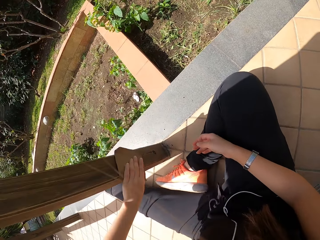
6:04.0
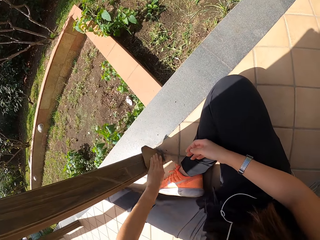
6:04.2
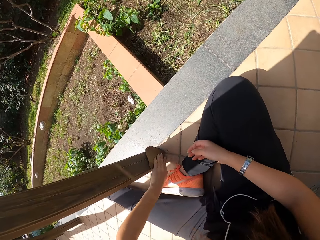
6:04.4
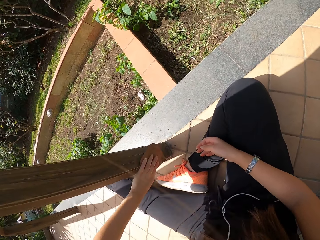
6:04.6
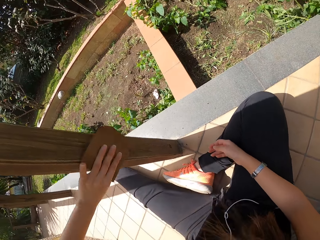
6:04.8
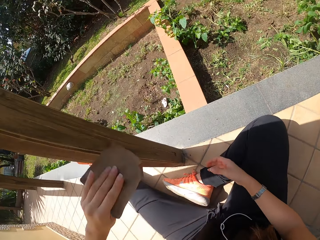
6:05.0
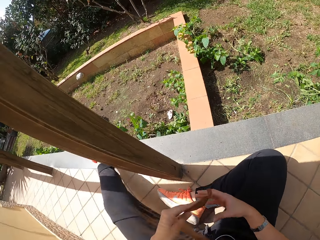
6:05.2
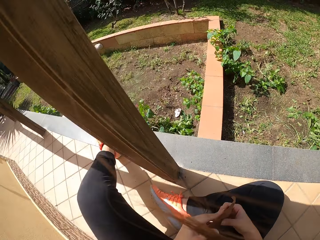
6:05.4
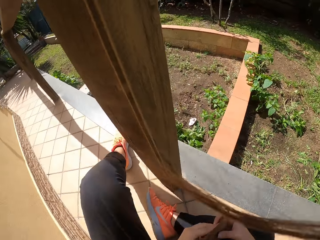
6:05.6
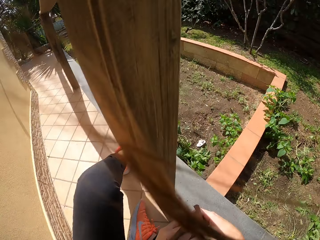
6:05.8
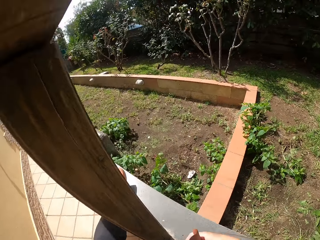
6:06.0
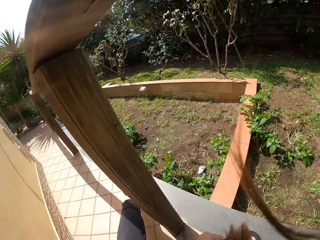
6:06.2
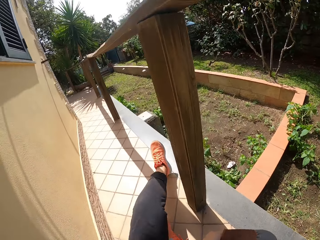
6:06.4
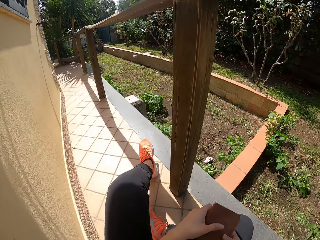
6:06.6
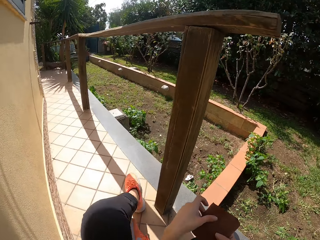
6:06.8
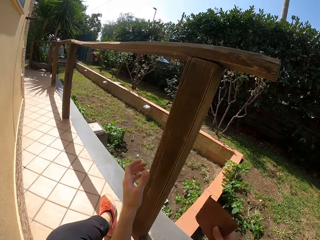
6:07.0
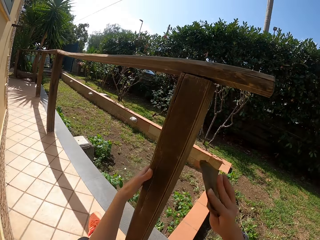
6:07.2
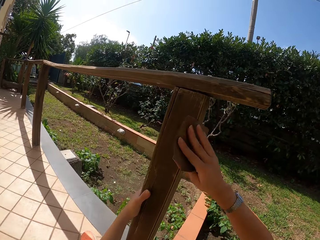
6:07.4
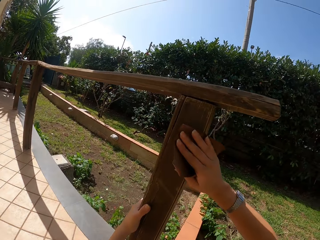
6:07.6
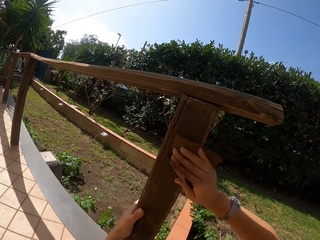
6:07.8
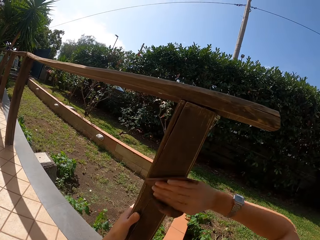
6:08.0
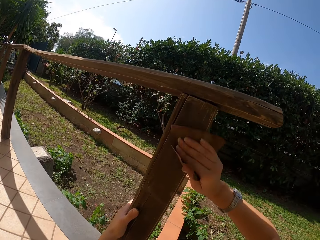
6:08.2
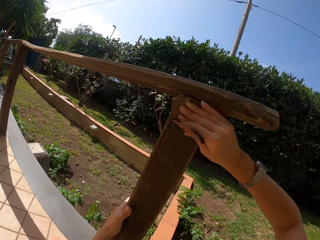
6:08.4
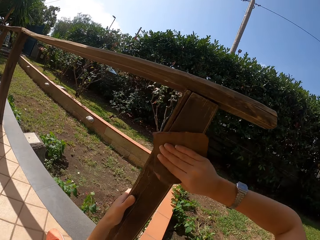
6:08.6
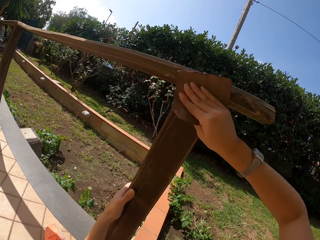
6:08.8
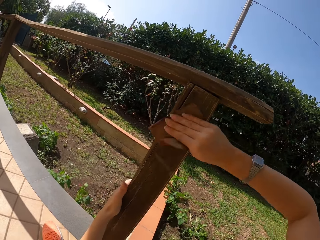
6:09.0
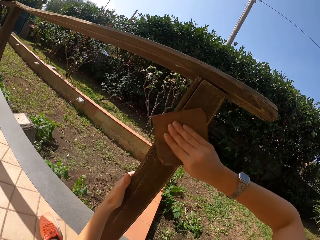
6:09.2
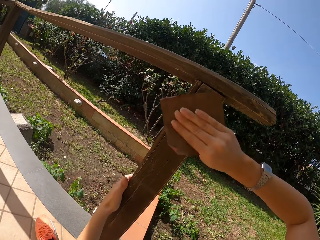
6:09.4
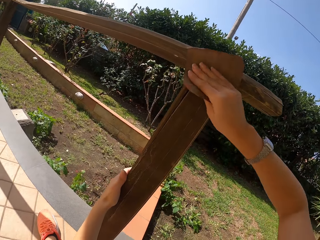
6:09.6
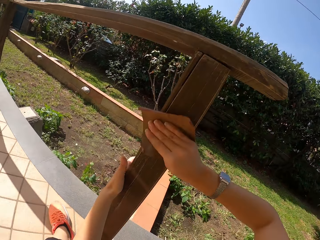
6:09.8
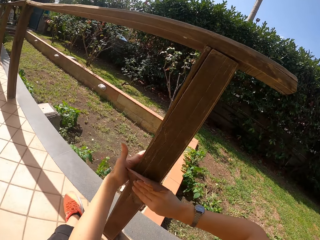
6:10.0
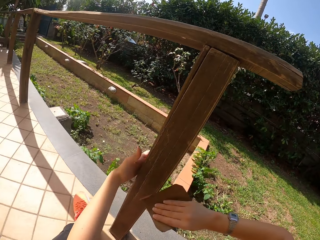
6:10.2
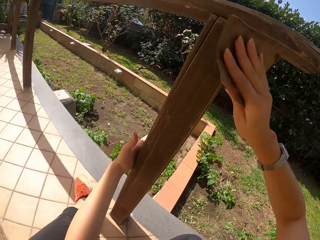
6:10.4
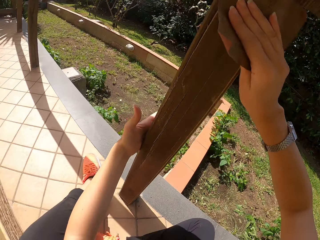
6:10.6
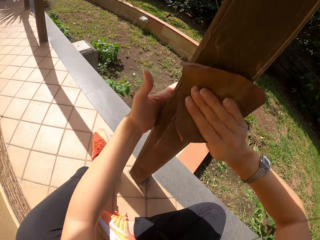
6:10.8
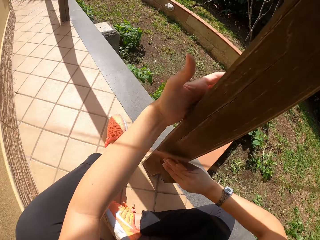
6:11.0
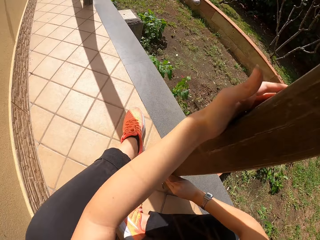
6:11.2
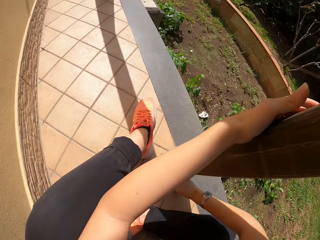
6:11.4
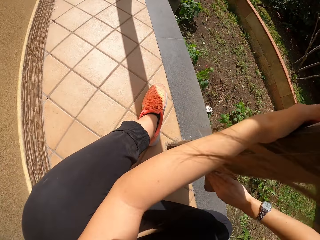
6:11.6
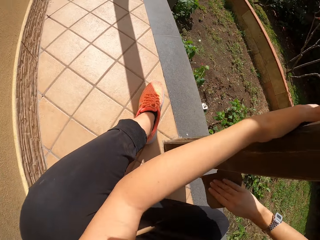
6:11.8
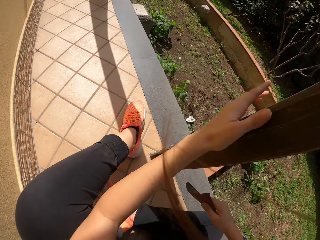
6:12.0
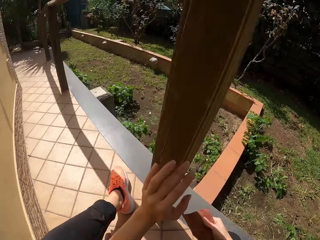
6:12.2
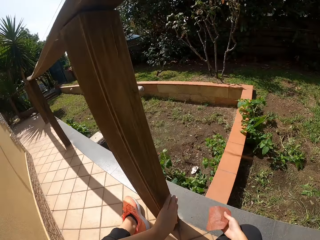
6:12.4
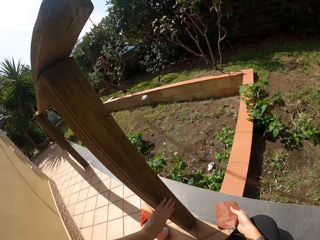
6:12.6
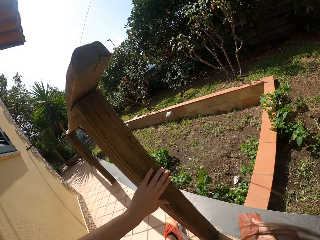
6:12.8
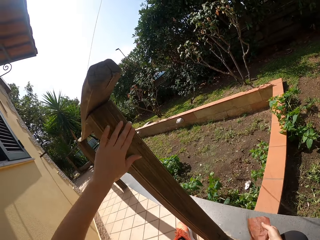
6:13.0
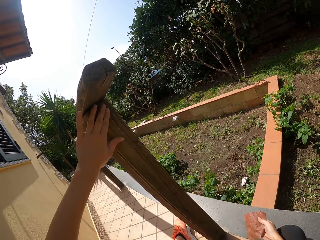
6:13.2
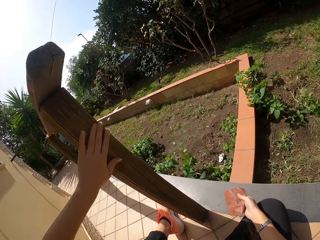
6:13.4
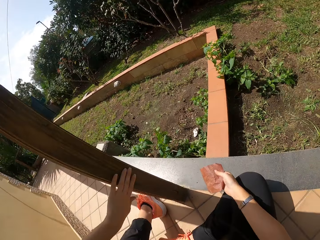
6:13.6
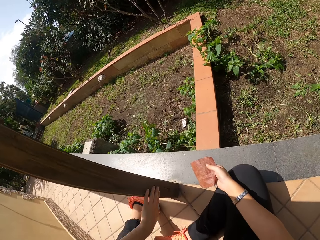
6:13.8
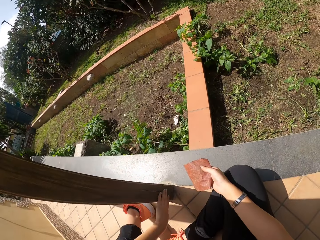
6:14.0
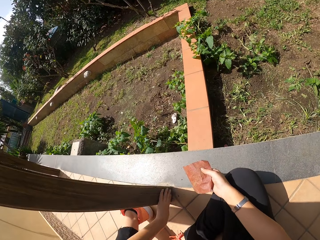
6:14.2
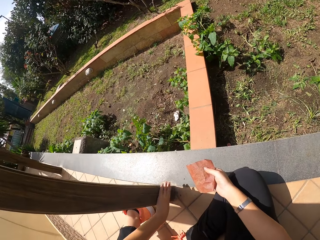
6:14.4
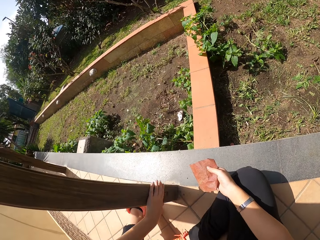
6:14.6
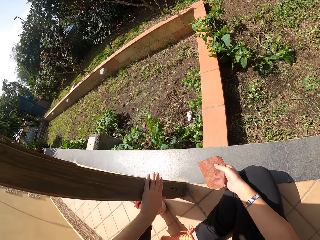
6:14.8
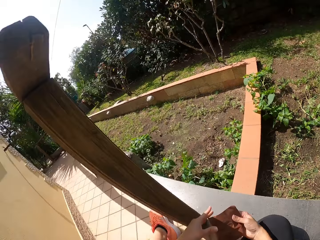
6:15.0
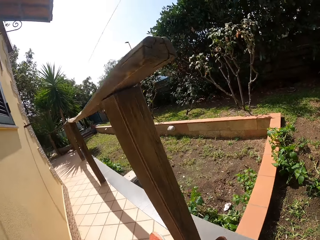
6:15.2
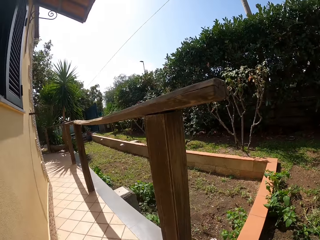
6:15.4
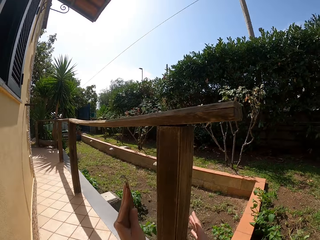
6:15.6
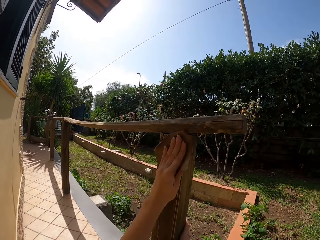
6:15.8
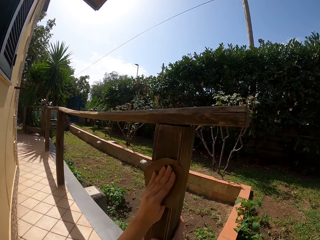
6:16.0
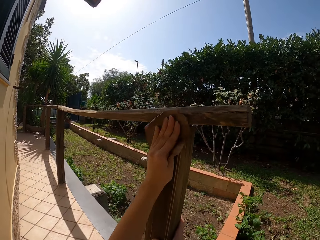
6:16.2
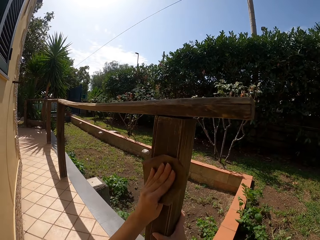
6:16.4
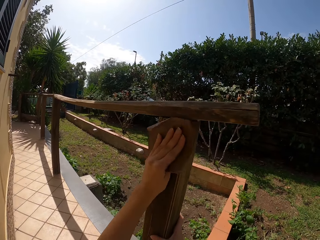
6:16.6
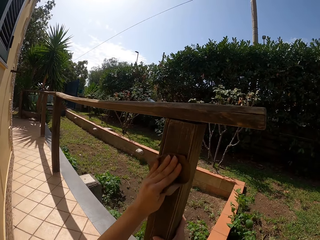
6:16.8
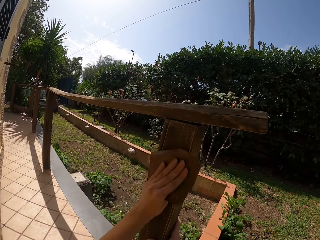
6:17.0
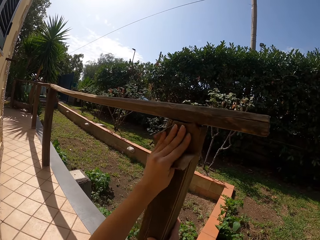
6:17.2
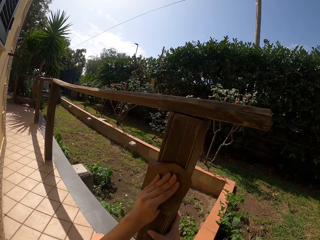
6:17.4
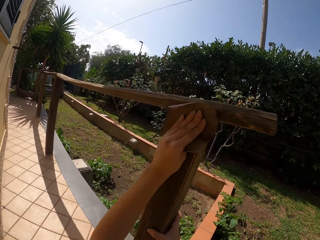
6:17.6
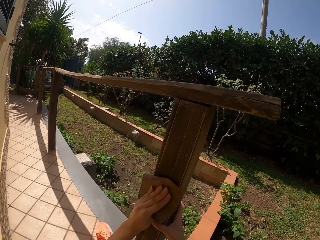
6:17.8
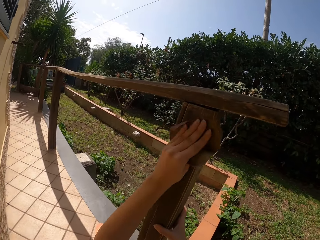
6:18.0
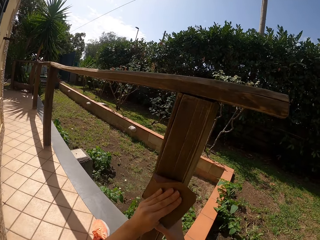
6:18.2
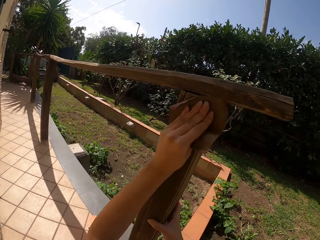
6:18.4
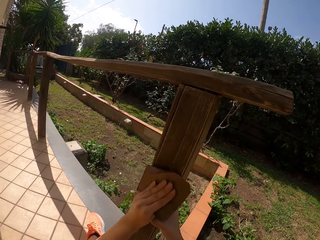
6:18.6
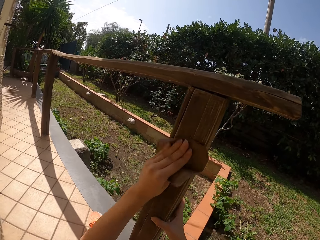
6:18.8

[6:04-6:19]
The camera wearer passes the sandpaper from his left hand to his right hand. He continues sandpapering the wood frame. He touches the wood frame with his left hand. He continues sandpapering the wood frame.

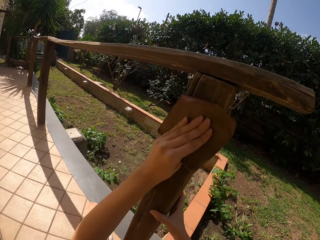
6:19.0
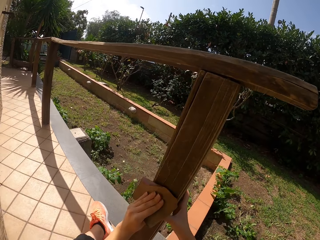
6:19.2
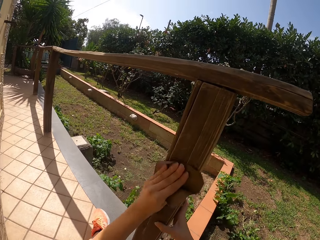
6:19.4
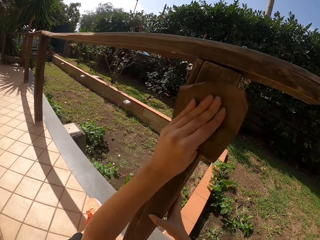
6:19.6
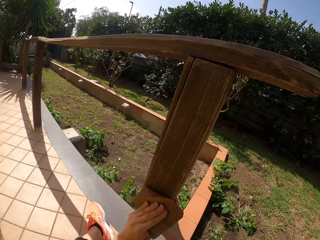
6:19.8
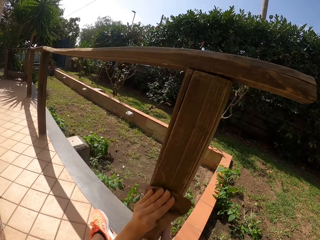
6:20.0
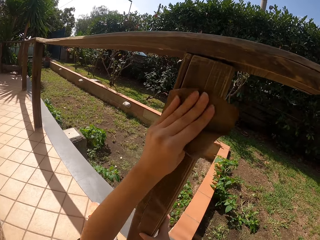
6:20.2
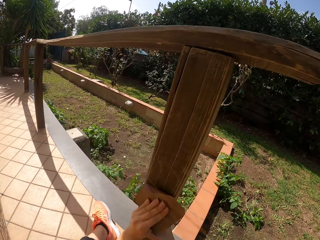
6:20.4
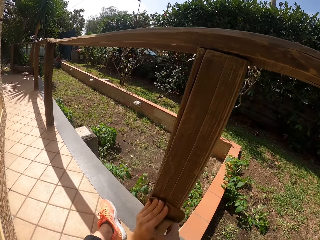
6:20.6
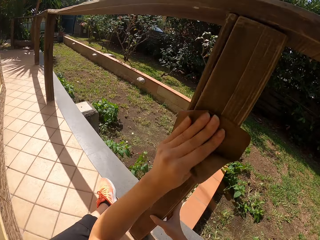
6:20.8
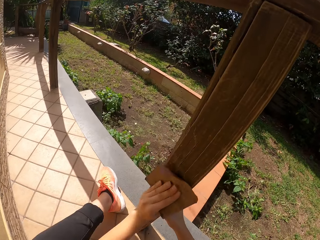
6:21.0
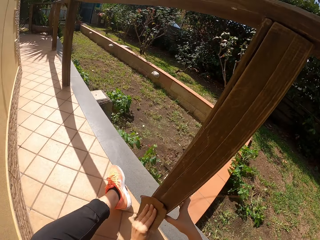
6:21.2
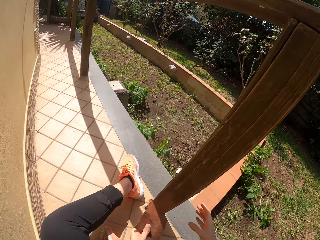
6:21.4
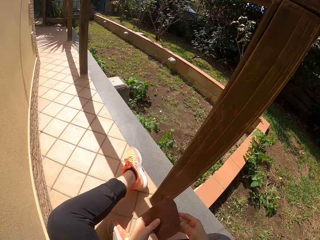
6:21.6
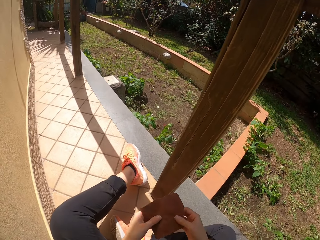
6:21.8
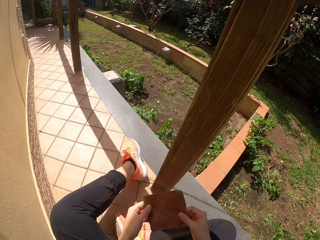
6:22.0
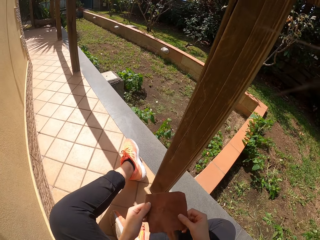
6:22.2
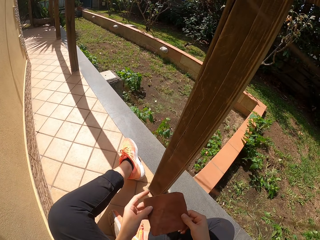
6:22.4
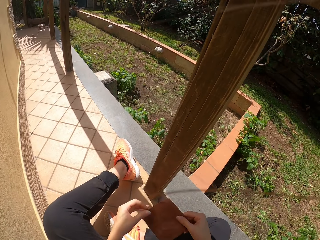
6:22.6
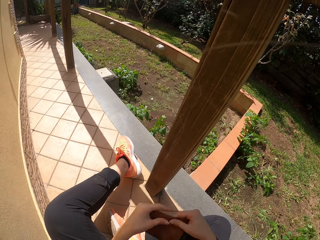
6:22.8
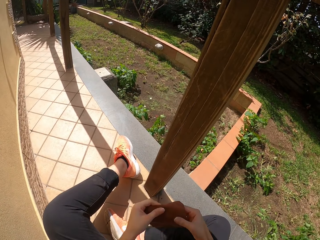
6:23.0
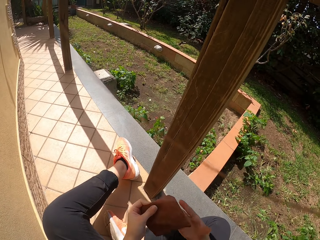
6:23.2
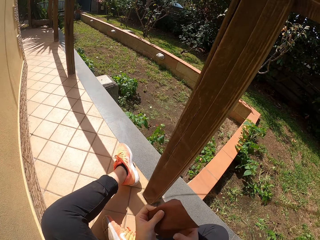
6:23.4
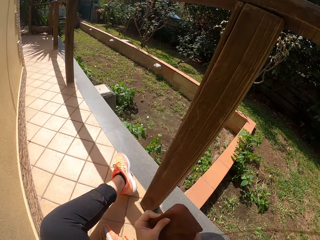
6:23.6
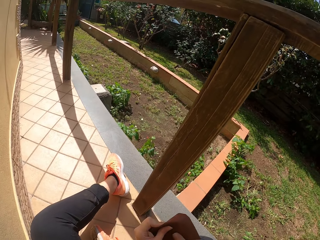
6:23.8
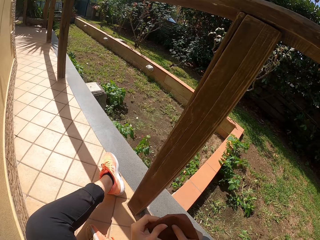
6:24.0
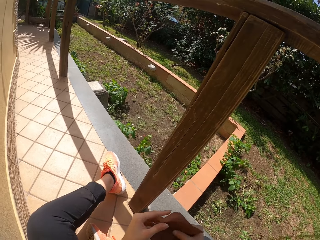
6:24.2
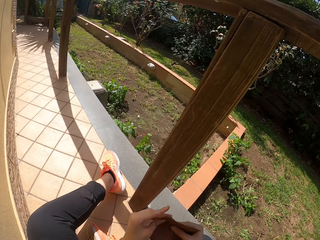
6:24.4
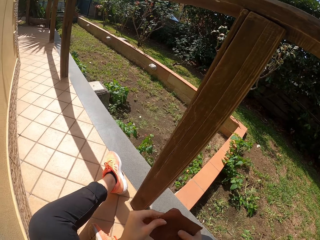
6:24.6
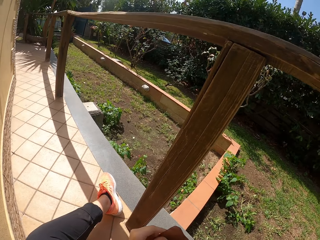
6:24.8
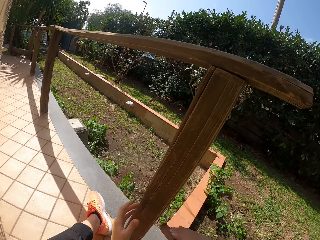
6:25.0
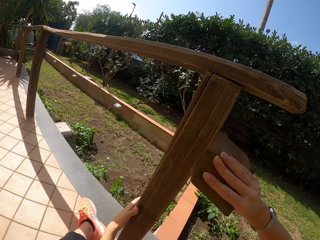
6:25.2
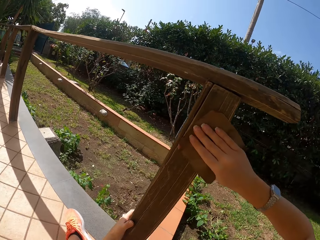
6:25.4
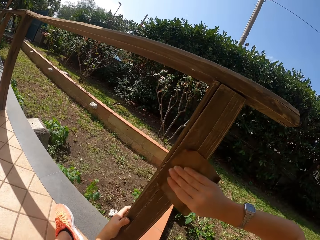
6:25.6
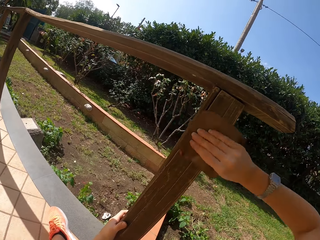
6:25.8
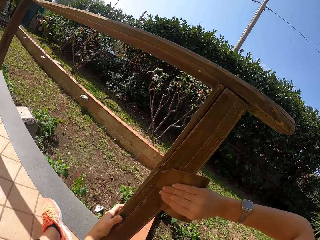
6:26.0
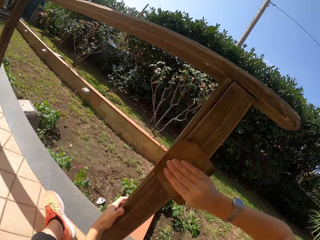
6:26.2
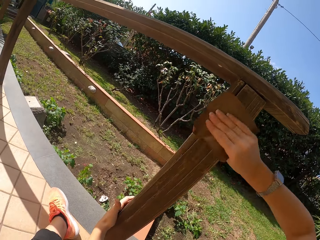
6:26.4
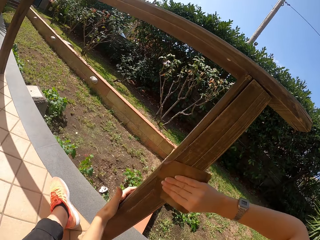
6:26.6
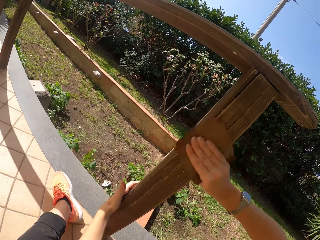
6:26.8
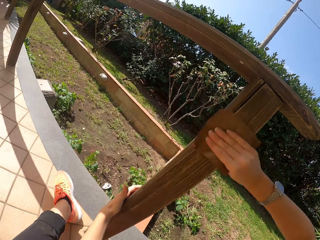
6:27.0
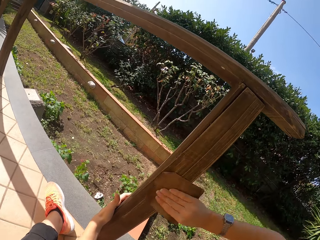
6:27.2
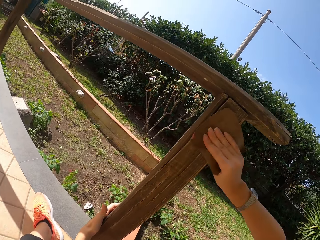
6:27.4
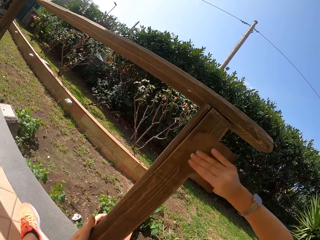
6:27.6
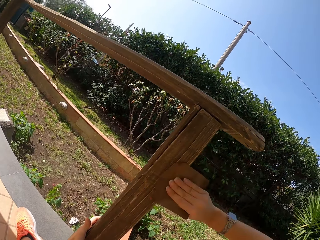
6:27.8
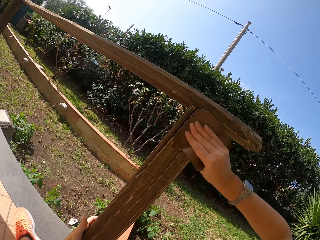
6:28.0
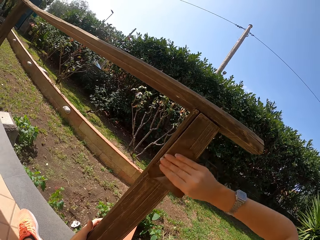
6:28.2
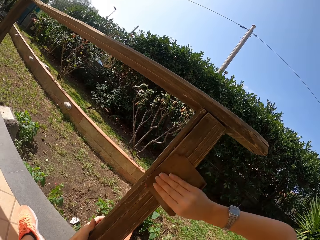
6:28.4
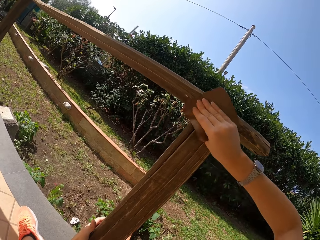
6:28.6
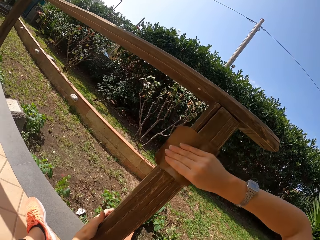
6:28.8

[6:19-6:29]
The camera wearer turns the sandpaper with both hands. He exchanges the sandpaper to his right hand. He continues sandpapering the wood frame.
